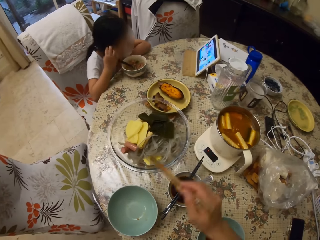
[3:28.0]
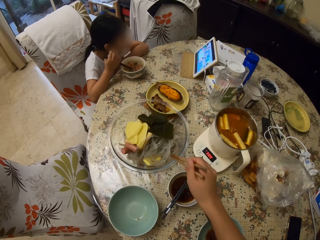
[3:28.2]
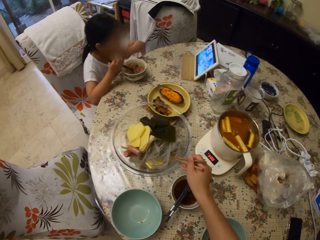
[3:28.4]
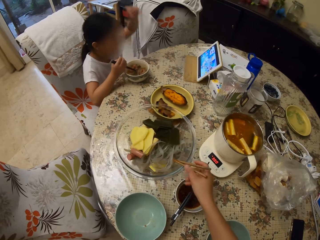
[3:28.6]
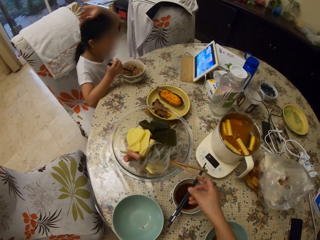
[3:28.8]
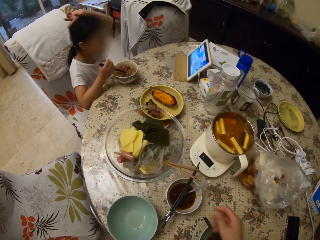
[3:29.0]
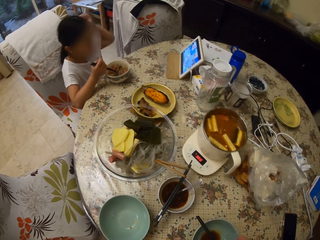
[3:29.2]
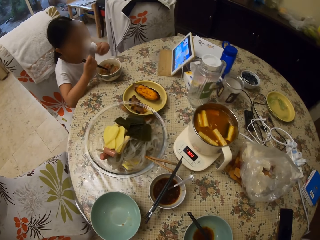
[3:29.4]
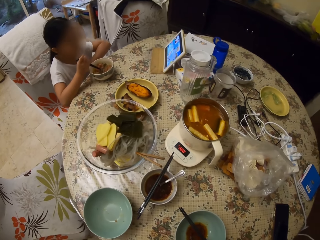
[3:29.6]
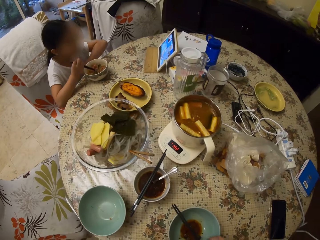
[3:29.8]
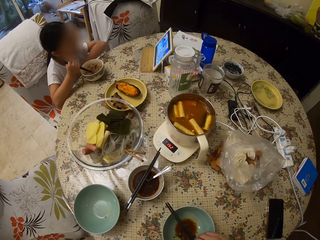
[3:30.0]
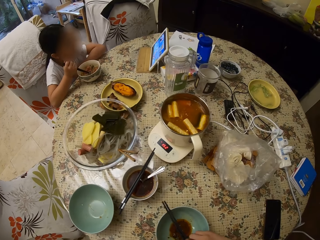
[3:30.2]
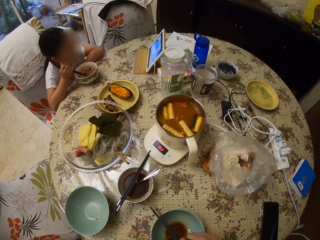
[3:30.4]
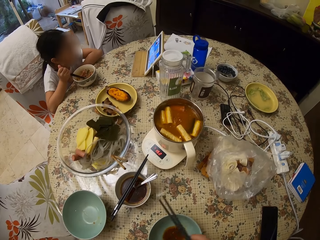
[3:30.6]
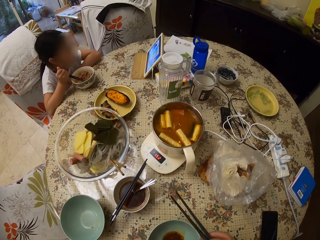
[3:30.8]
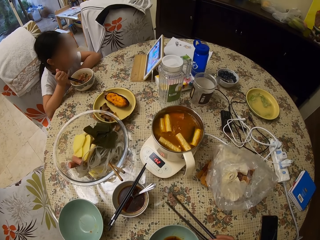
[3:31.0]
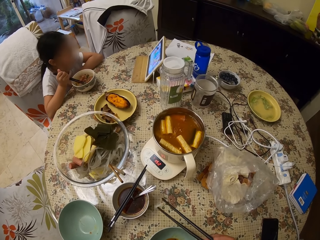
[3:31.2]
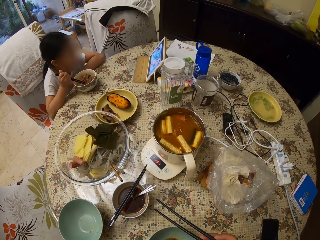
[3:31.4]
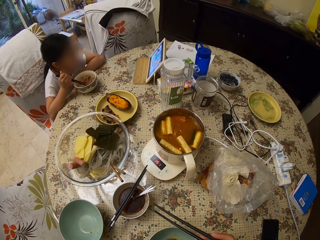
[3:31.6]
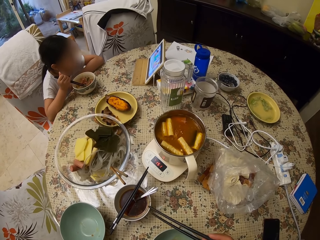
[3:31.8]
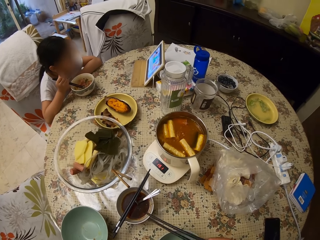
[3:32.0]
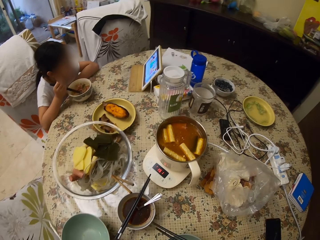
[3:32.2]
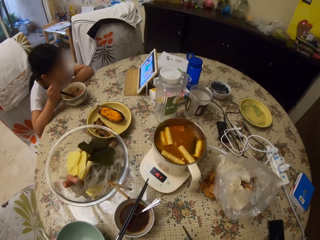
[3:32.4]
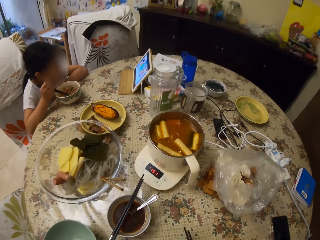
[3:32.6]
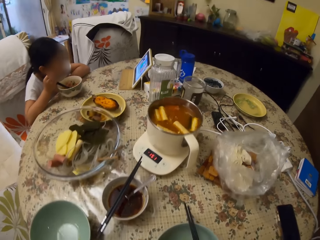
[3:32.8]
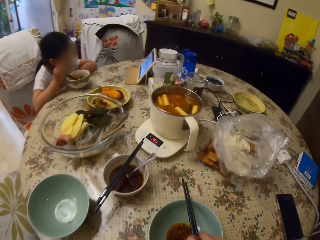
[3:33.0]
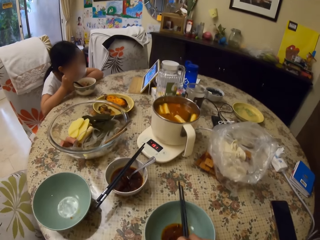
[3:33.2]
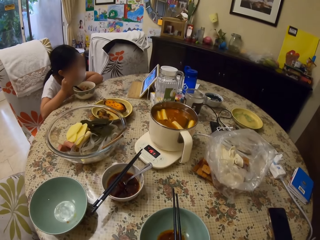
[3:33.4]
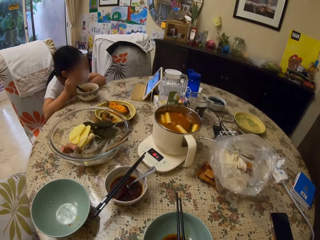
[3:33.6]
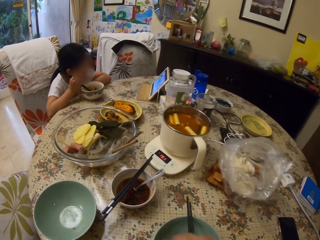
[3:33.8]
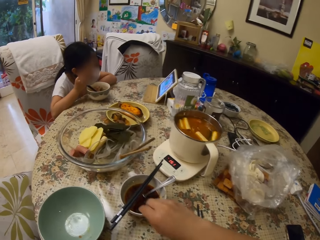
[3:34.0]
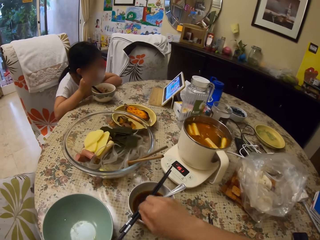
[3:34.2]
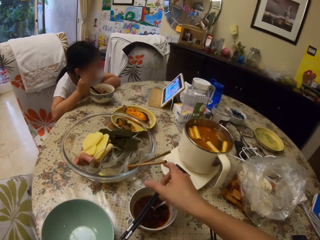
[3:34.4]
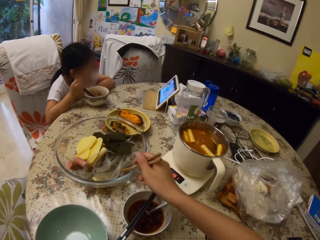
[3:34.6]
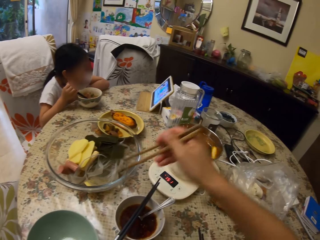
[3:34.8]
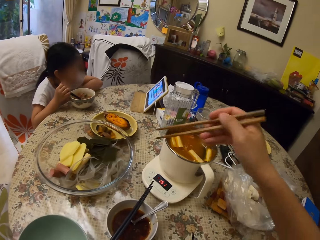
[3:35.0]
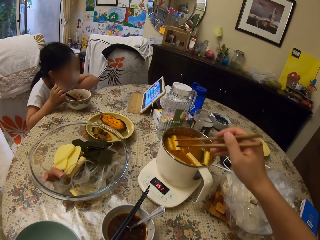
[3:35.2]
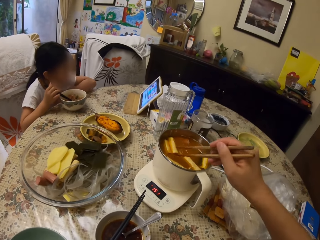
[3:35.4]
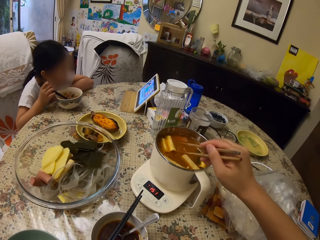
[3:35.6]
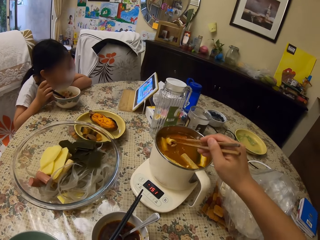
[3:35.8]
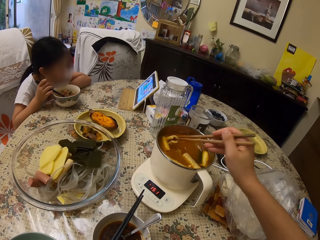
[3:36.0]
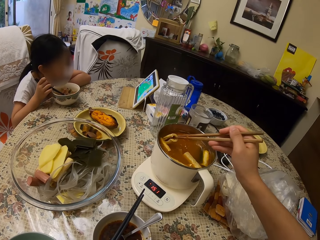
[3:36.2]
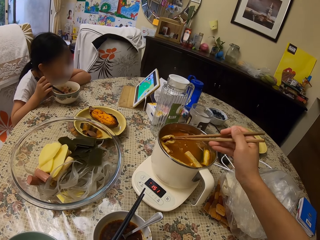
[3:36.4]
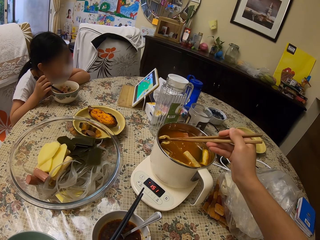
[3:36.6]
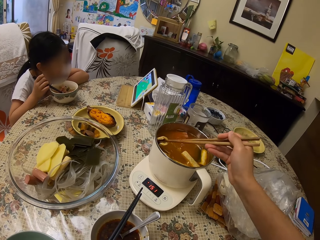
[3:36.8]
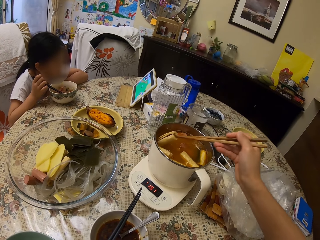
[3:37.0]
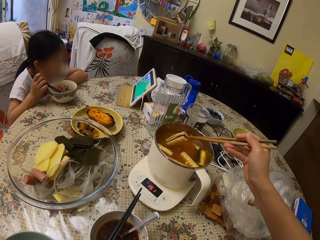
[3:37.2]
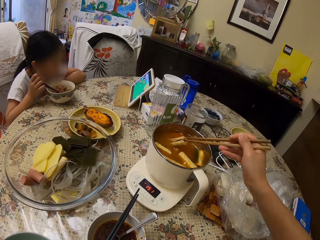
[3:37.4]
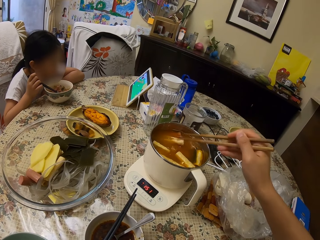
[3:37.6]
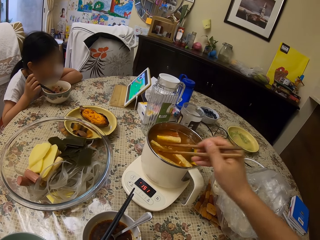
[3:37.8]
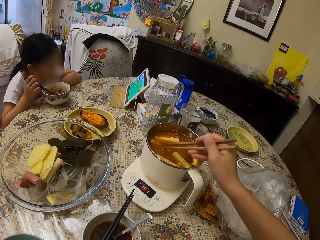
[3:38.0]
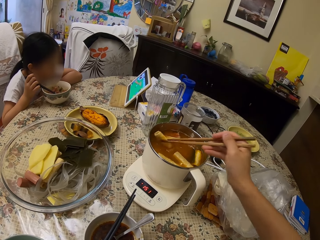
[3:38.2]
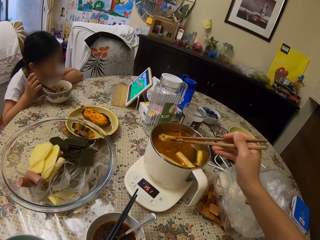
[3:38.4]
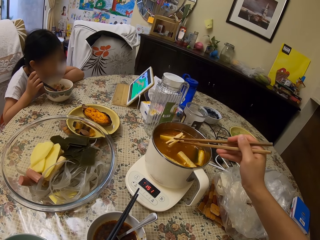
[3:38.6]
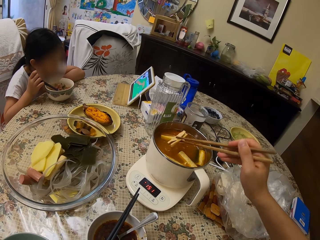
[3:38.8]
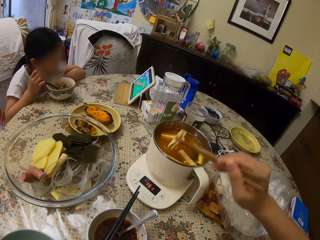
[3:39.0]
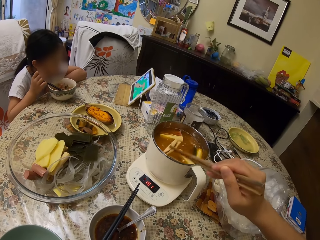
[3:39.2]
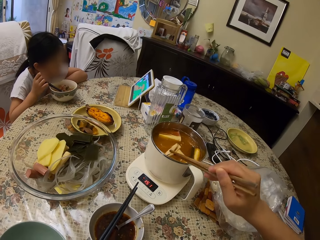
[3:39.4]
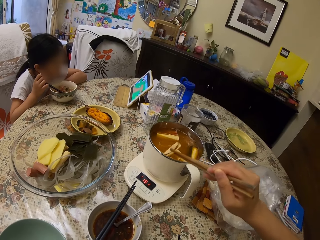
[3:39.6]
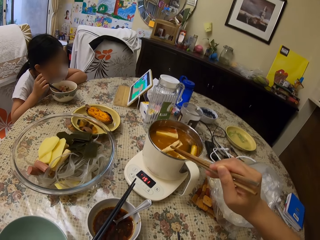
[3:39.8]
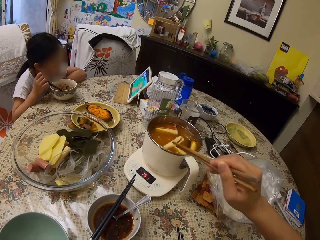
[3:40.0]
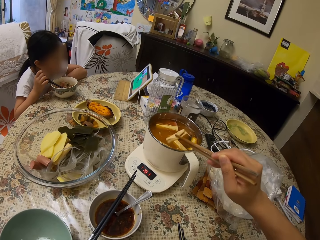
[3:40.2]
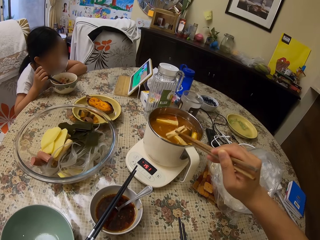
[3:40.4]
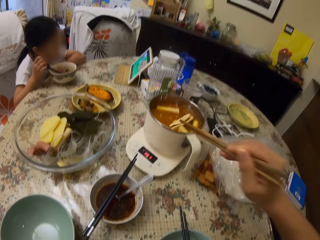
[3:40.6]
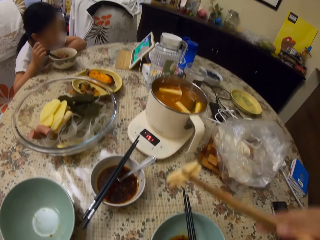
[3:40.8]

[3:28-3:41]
The camera wearer picks something with chopsticks. They put the chopsticks in a bowl. A girl moves her hand. The camera wearer picks the chopsticks on the bowl. They look around. They put the chopsticks on the bowl. They pick the chopsticks in the bowl. They move something in a pot with the chopsticks. They pick something in the pot with the chopsticks. They shake something.

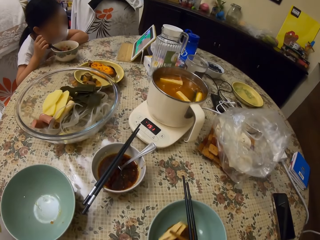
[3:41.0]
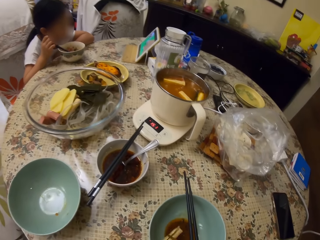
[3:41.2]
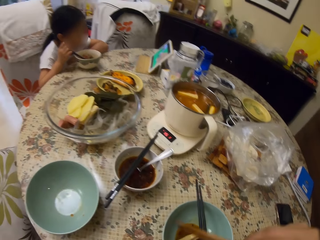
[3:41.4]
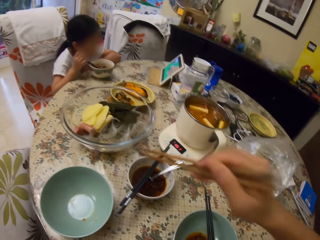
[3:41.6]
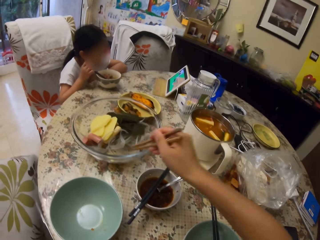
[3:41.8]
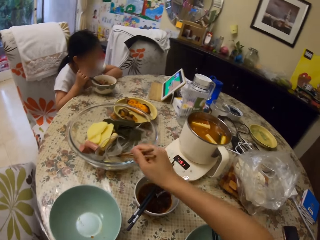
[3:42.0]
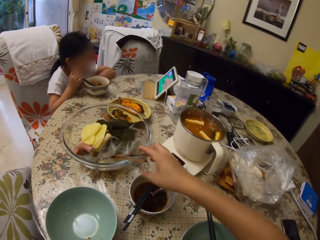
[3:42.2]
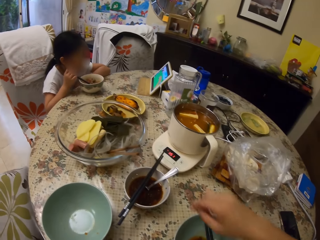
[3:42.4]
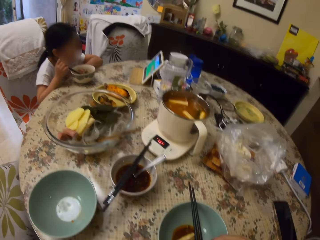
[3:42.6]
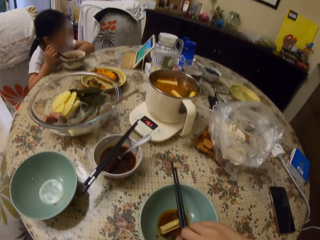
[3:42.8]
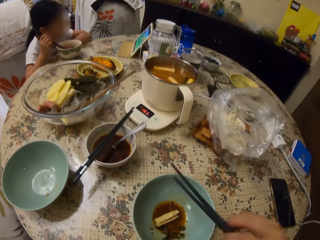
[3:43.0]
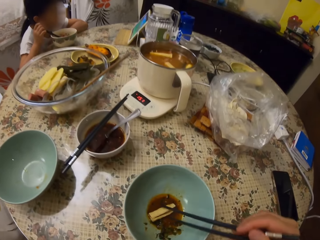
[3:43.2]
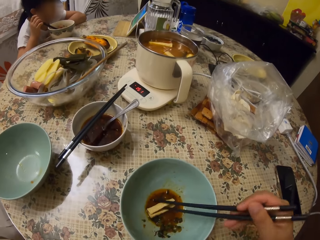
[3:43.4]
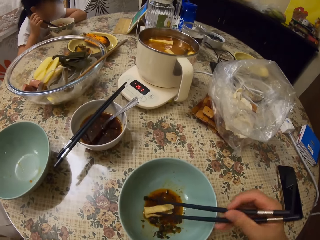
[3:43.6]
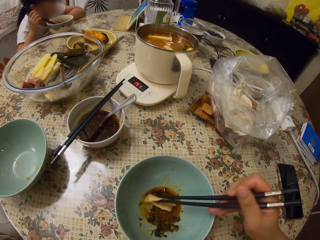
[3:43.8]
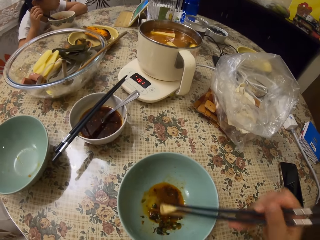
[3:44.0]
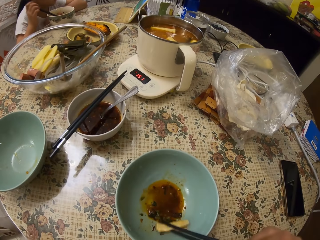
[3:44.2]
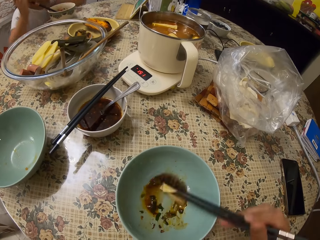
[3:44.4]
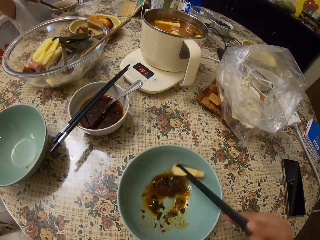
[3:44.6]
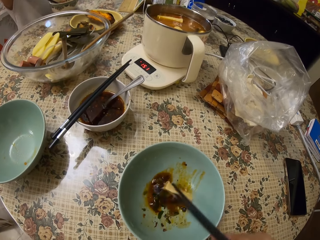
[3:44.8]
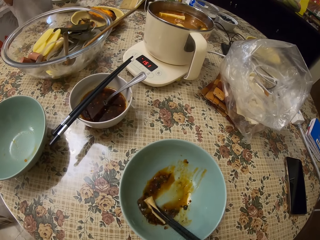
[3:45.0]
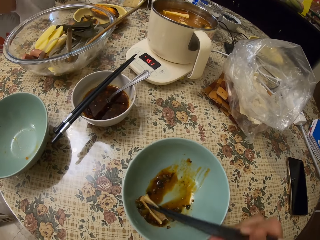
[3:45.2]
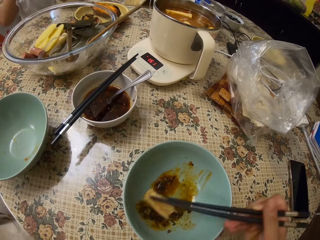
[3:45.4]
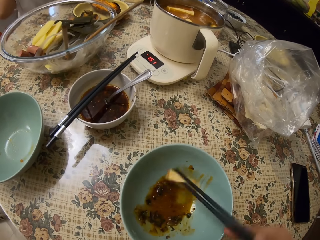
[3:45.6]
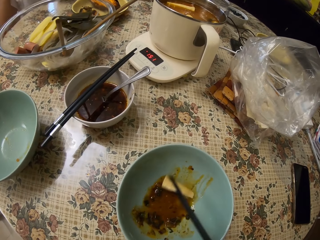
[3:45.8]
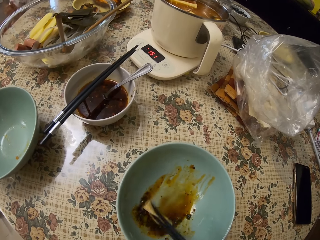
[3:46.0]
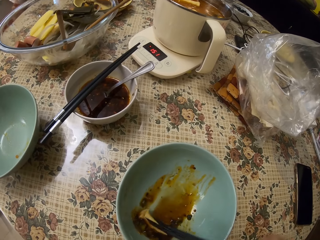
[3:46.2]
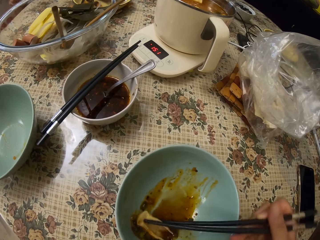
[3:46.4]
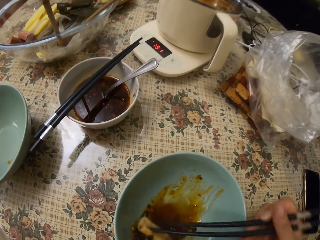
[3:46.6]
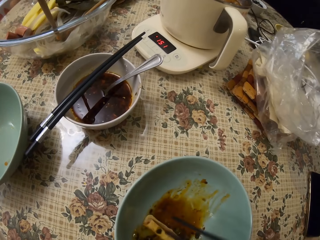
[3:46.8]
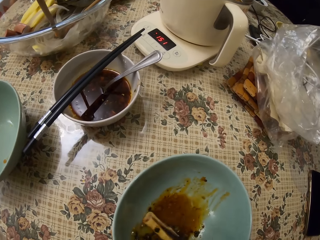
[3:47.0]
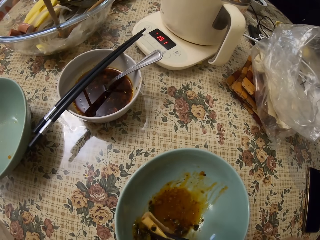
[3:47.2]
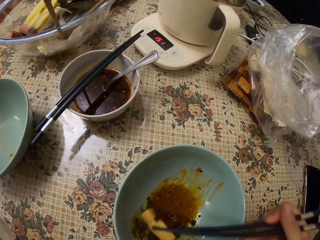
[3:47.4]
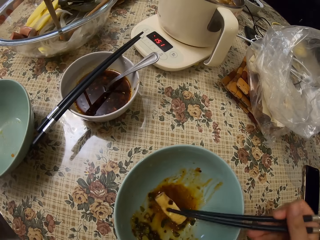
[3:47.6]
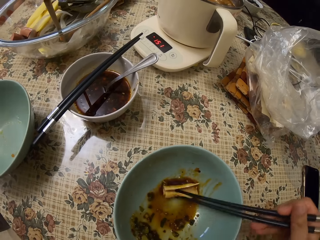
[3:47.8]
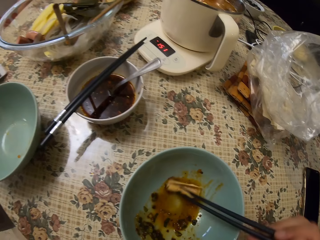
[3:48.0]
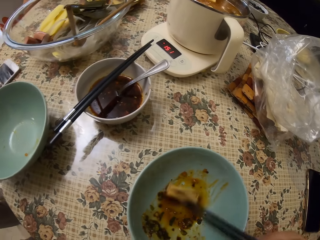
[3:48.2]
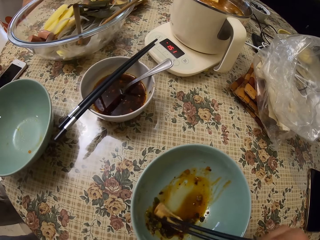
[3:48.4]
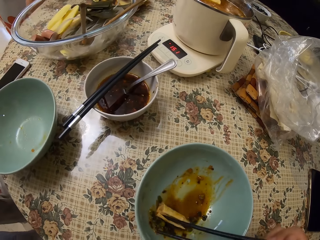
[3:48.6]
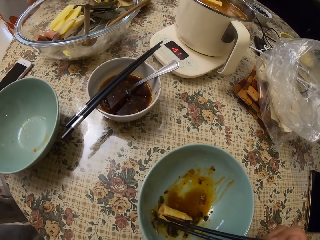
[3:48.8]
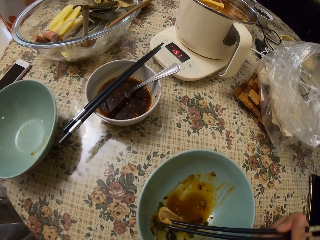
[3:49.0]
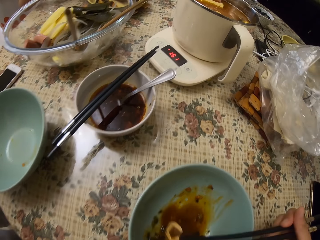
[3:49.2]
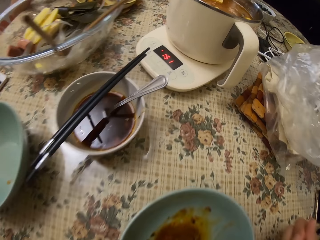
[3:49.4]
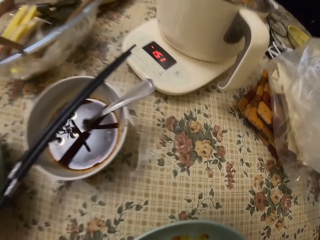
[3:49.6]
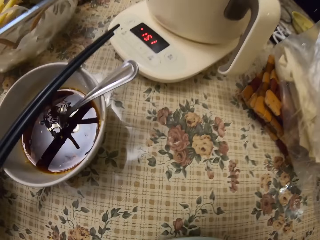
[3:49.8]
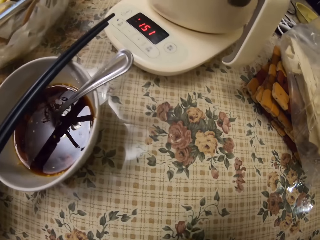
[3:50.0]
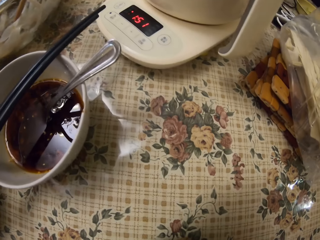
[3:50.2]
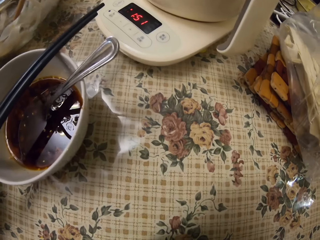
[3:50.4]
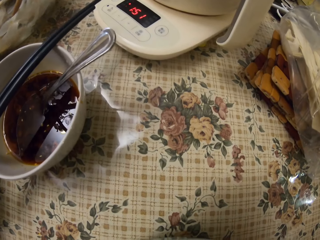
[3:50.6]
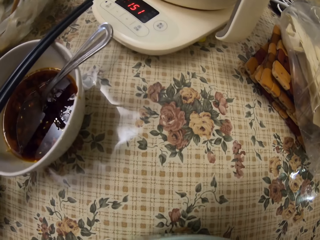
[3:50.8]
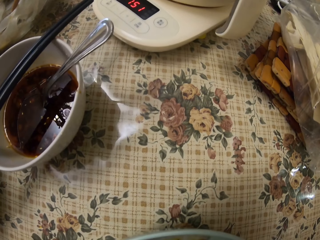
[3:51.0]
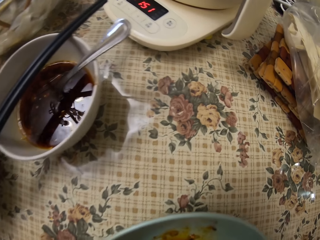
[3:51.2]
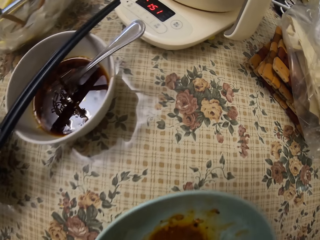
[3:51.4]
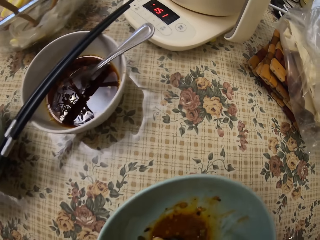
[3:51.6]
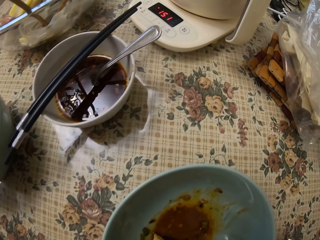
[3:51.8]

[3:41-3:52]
The camera wearer puts something in a bowl. They put chopsticks in the bowl. They pick the chopsticks on the bowl. They stir something in the bowl with the chopsticks. A girl moves her hands around. A man moves around and puts a mobile phone on the table. The girl moves her hand. The camera wearer bites something.
